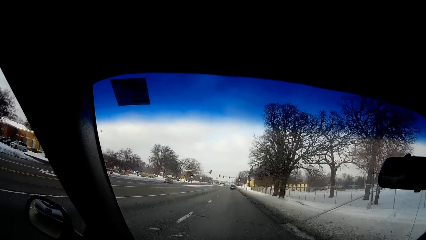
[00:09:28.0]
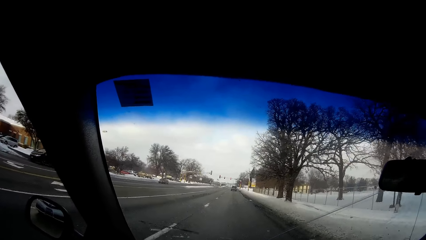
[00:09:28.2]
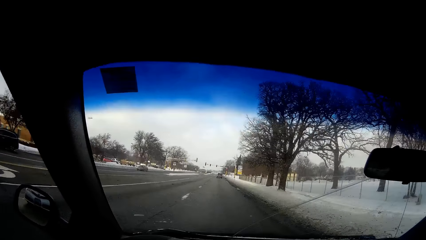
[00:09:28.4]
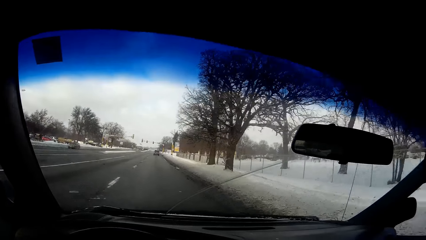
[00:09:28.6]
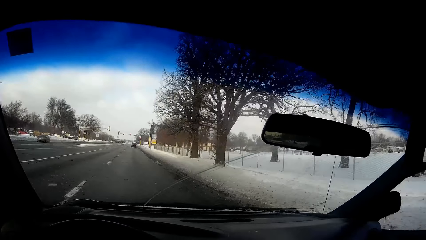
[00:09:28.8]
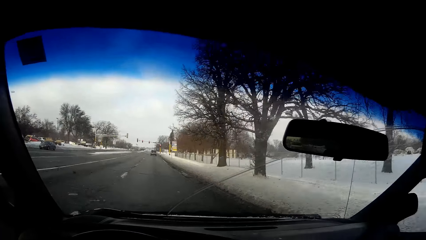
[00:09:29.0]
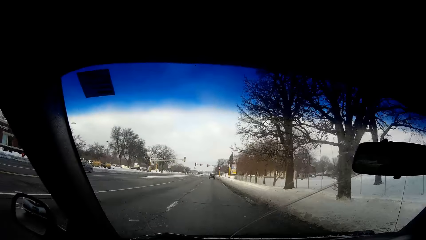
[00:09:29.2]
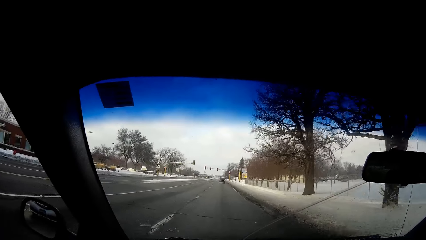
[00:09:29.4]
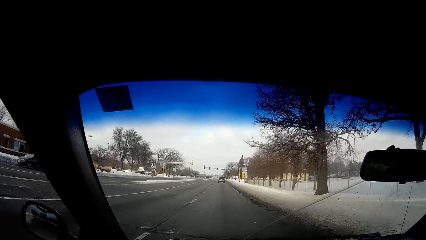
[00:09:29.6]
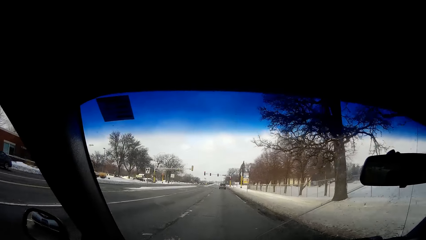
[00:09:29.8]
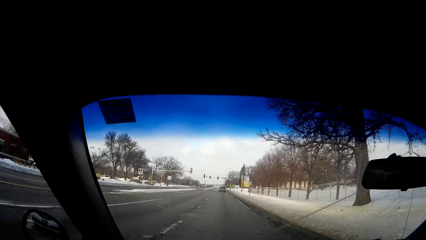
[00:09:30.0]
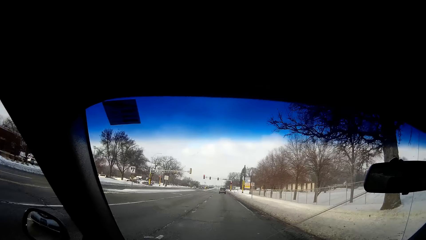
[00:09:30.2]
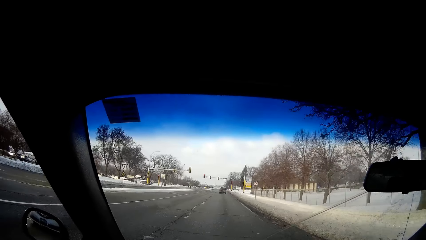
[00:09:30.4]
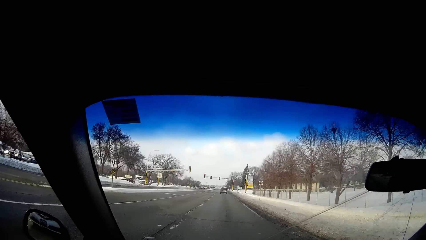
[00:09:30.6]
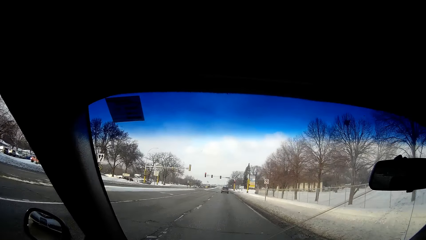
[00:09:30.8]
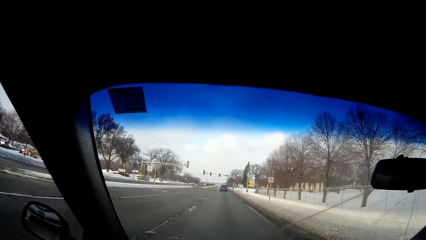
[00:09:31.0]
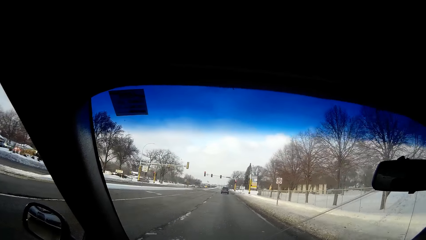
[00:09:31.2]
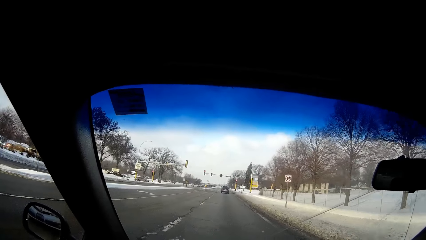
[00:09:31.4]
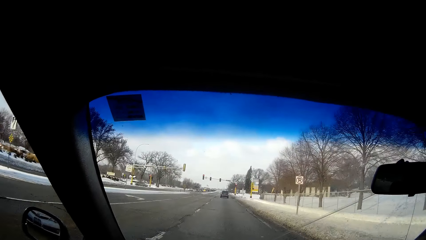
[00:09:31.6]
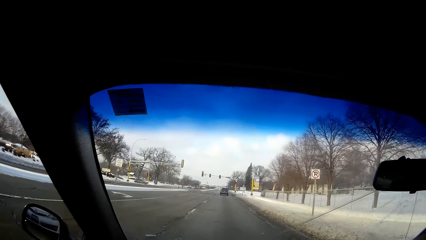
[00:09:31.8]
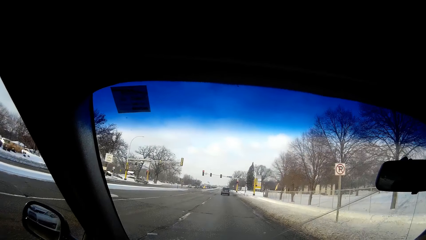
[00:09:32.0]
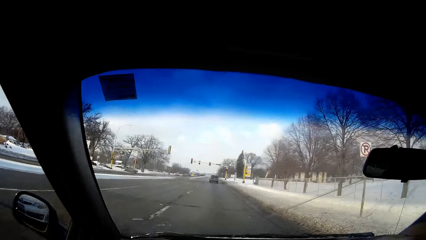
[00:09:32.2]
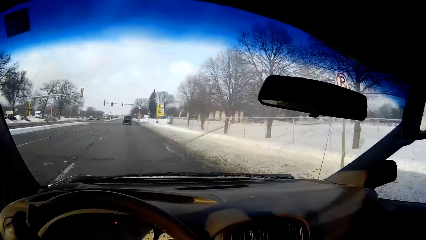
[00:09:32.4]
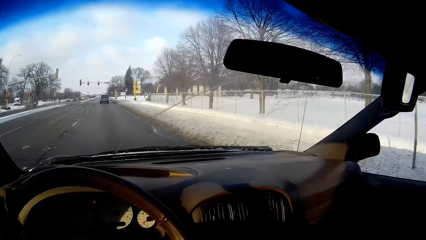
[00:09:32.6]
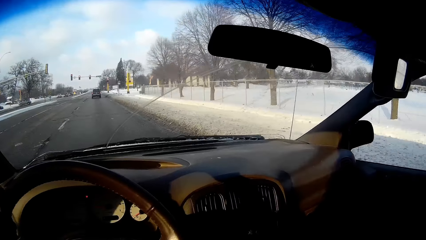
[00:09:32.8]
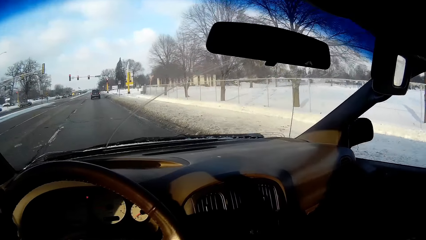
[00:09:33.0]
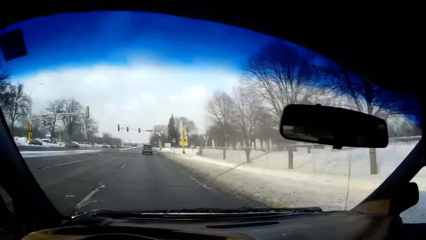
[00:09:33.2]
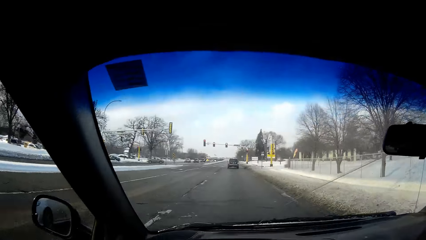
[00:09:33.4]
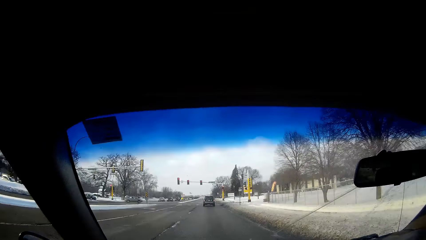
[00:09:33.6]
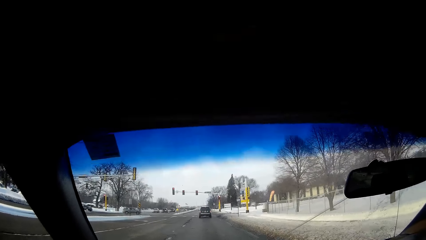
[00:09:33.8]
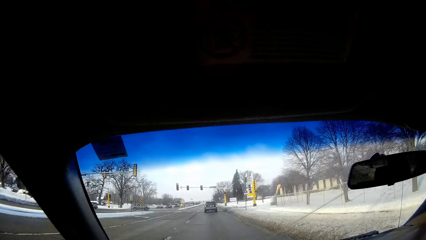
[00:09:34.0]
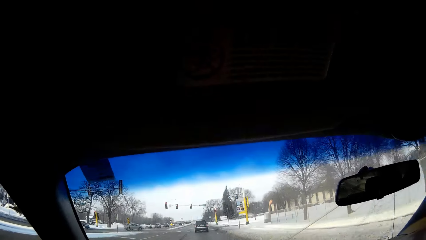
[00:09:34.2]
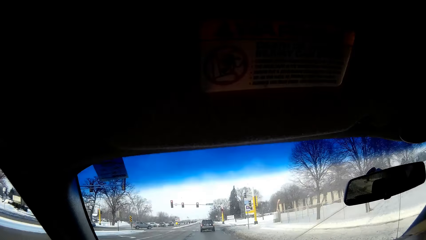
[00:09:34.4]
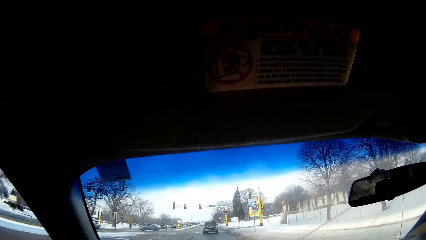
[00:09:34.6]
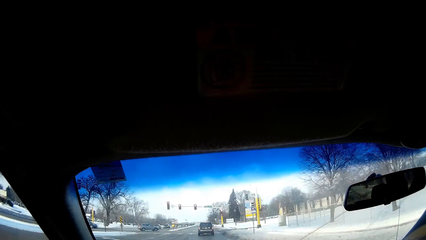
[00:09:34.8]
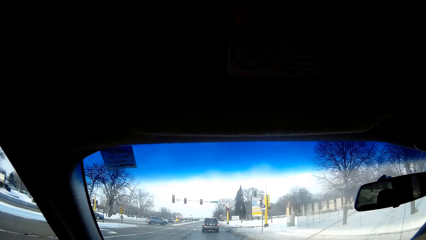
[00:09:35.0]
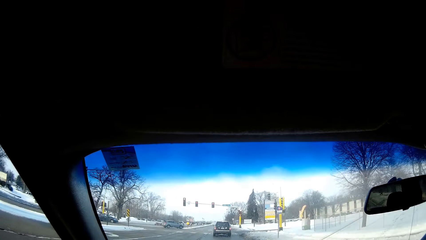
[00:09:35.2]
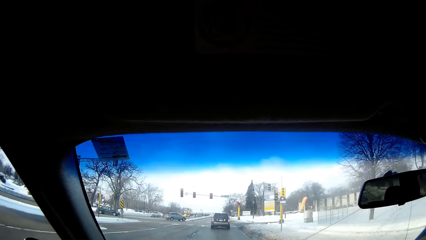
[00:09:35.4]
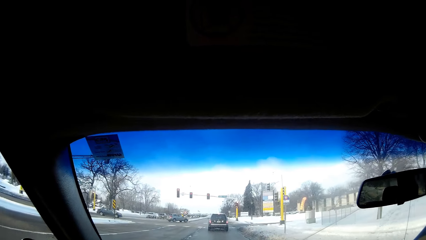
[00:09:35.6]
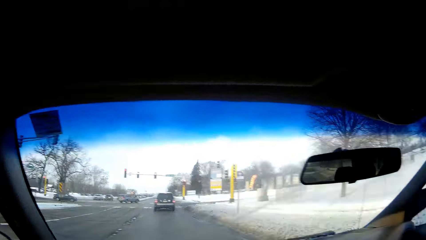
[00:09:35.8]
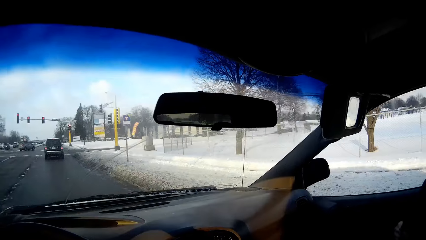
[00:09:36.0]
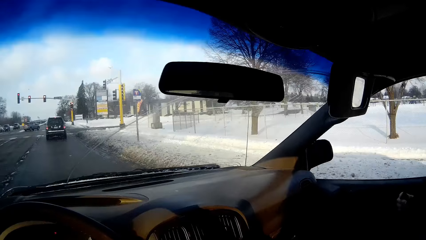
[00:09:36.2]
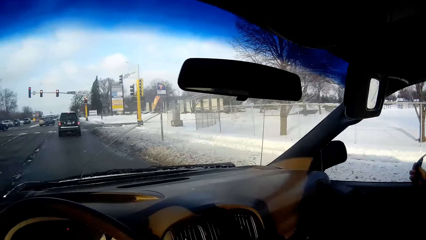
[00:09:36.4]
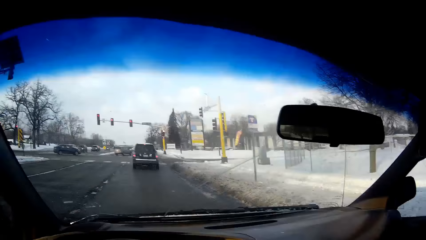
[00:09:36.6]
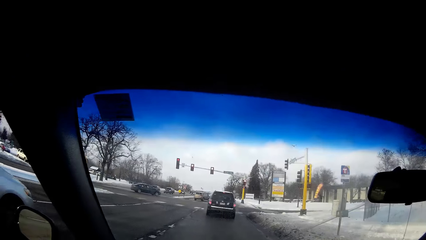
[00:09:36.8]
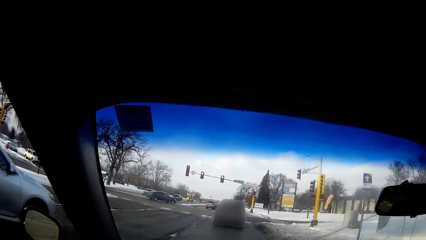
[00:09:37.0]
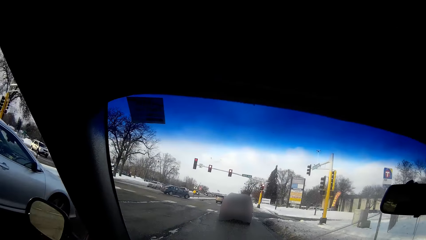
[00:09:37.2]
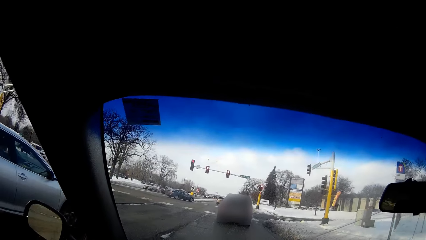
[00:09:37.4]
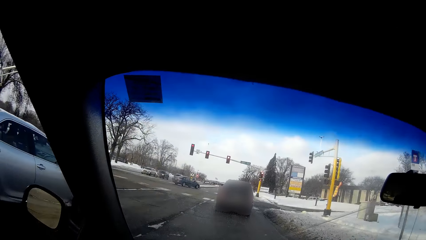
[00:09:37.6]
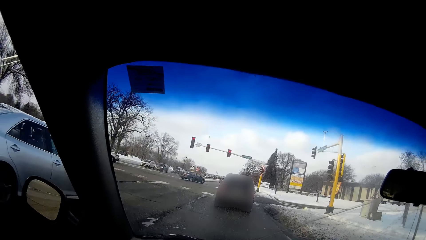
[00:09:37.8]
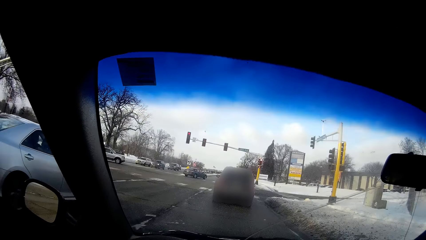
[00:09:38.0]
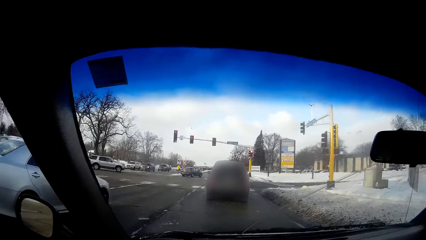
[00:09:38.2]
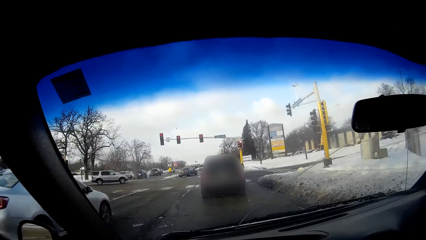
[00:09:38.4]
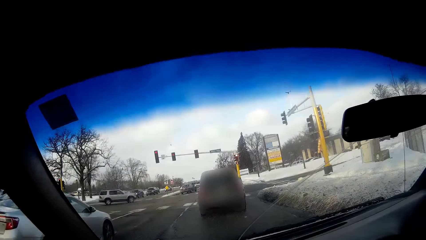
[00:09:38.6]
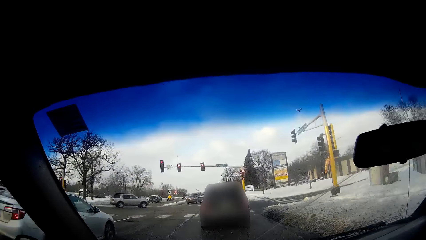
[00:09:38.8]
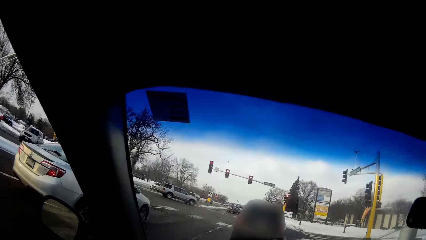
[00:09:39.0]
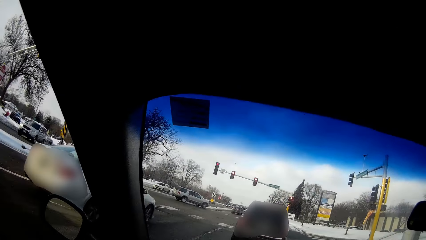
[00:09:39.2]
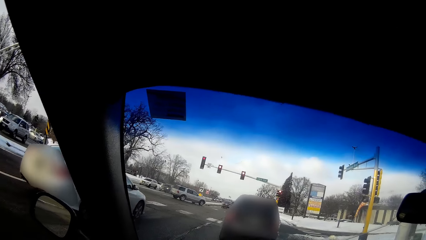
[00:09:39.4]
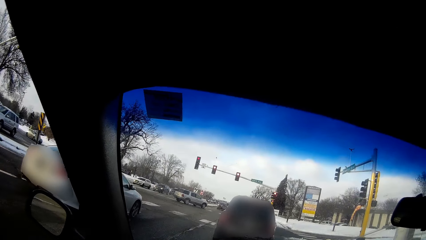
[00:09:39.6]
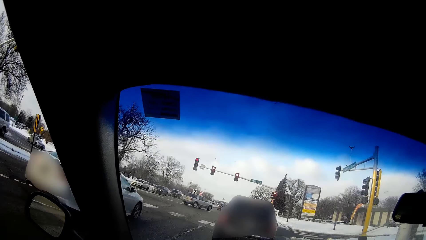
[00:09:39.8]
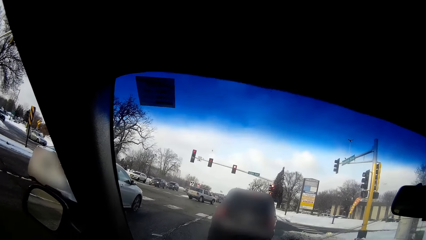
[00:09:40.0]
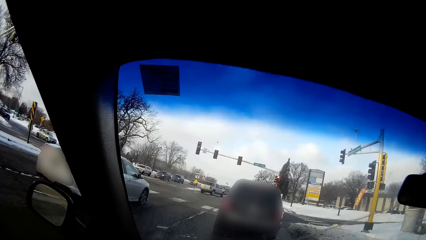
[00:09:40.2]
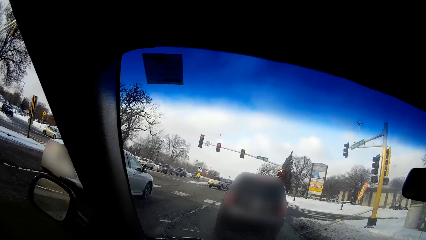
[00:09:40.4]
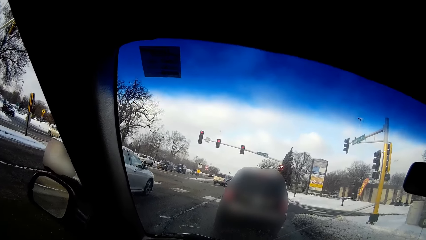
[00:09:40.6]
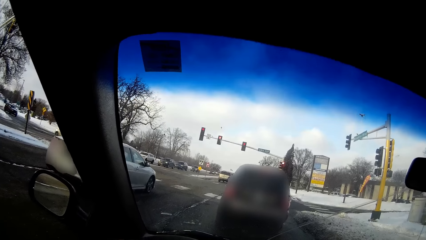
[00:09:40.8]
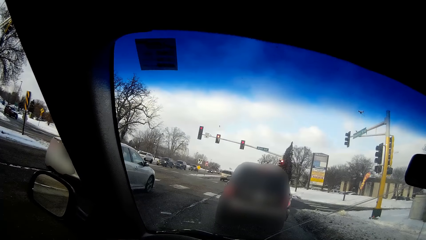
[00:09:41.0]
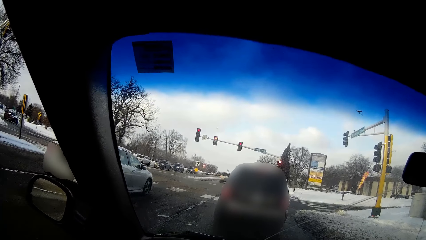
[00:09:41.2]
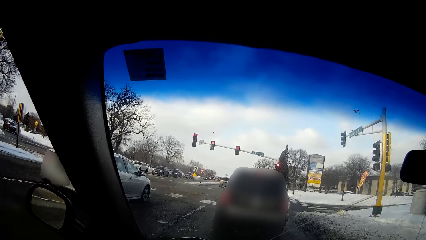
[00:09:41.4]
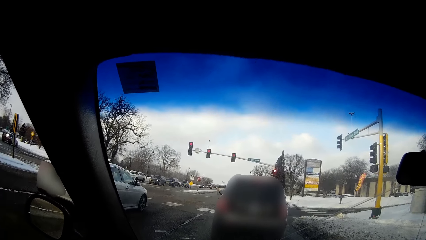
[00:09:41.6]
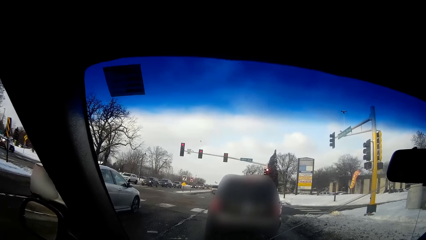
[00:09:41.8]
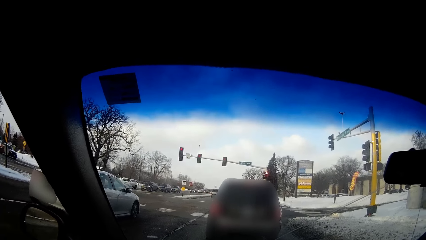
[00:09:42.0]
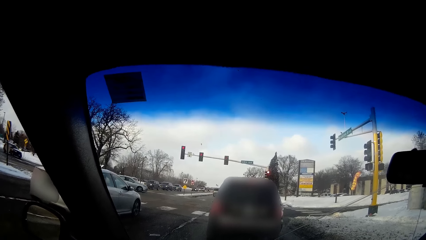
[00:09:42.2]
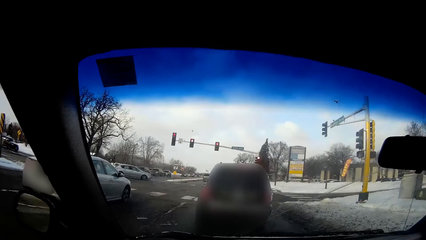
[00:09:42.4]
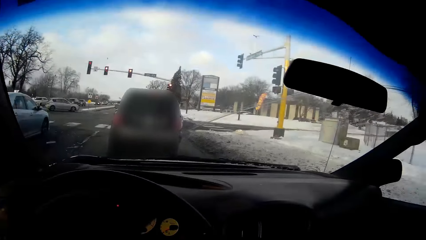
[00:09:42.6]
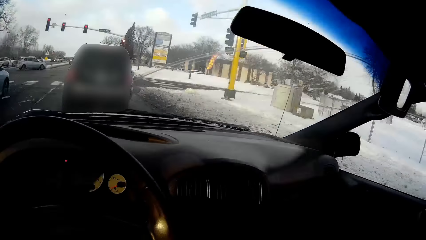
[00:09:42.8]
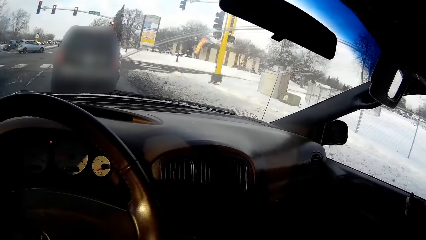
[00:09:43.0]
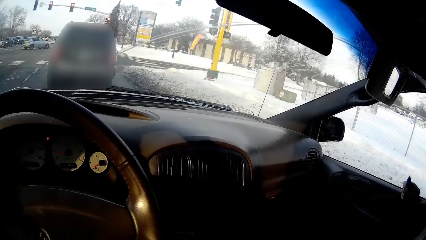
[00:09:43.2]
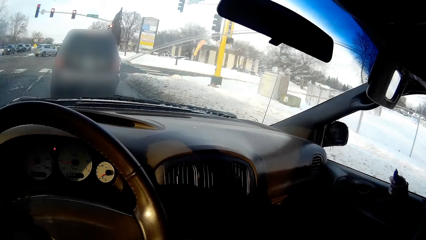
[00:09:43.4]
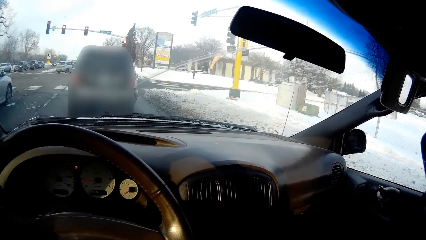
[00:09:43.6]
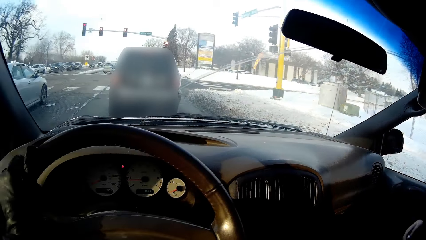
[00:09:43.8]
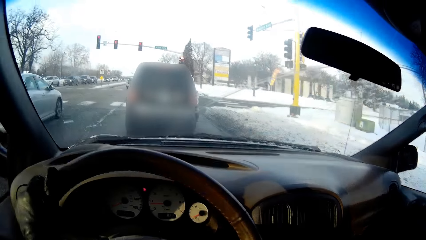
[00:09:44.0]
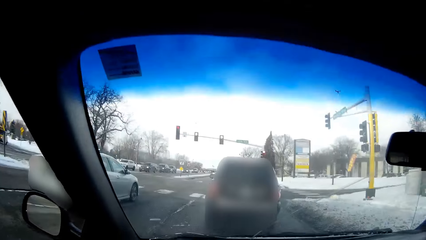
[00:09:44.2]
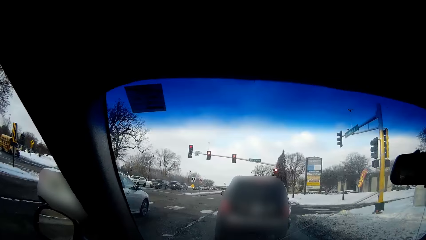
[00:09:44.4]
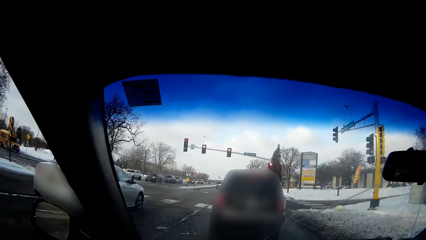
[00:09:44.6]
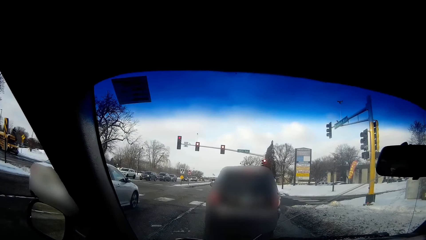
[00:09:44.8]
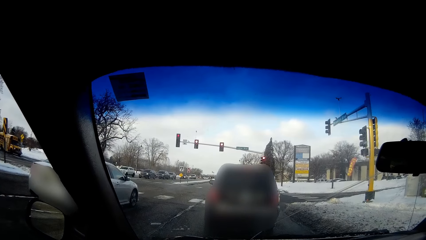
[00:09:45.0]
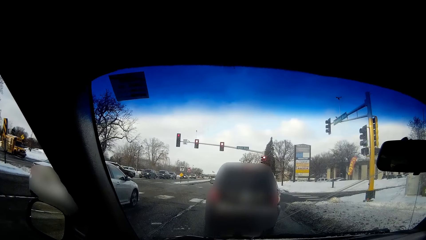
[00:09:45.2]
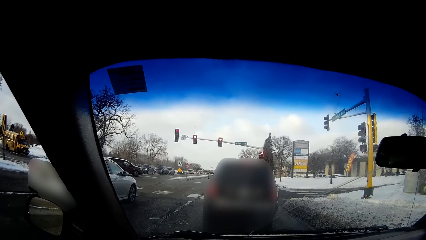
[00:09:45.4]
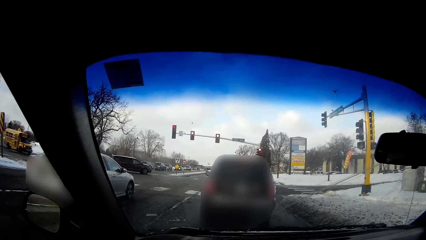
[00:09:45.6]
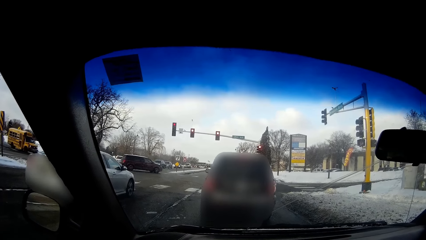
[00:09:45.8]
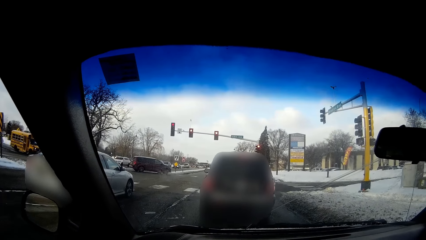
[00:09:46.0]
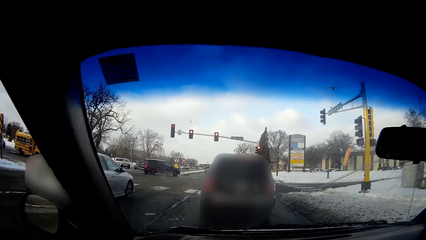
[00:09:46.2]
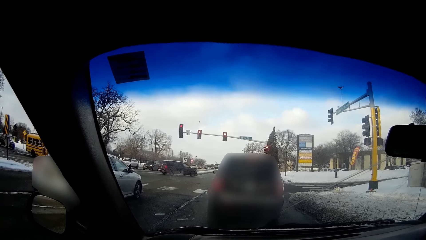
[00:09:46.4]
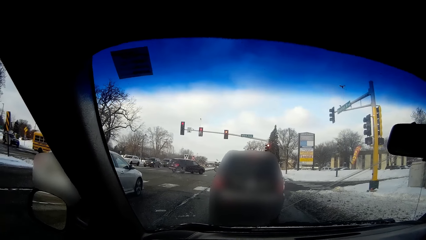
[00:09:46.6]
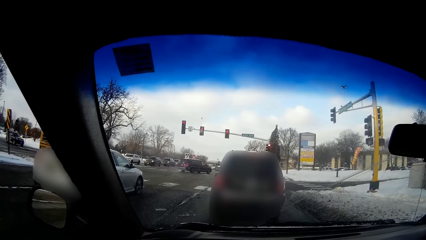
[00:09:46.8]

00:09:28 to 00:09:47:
The camera wearer drives on the road. A silver car drives past them. The camera wearer slows down and stops the car. A black car drives past them.
